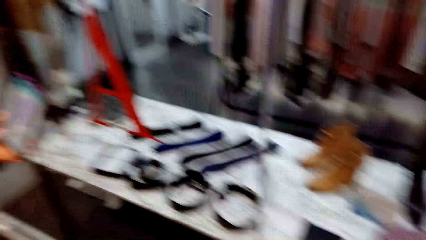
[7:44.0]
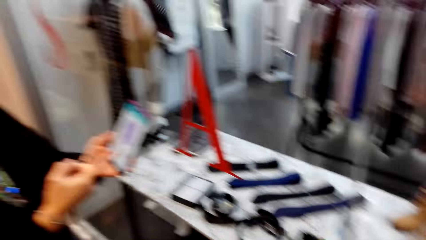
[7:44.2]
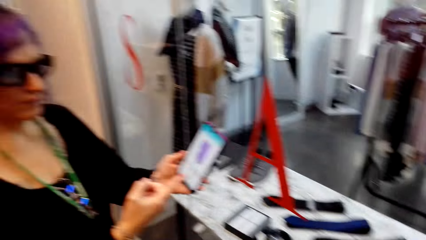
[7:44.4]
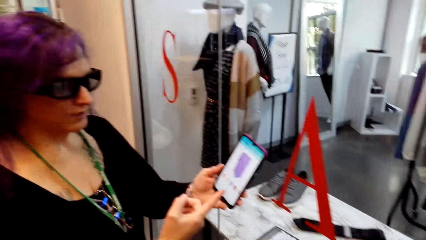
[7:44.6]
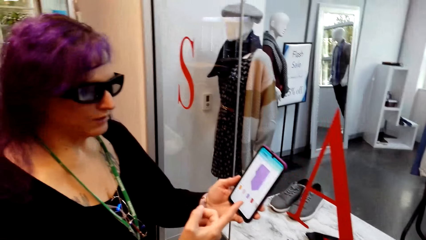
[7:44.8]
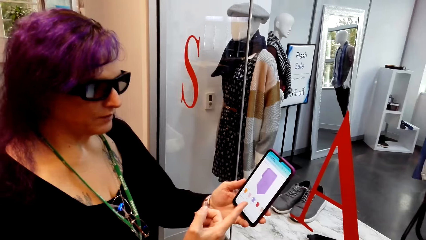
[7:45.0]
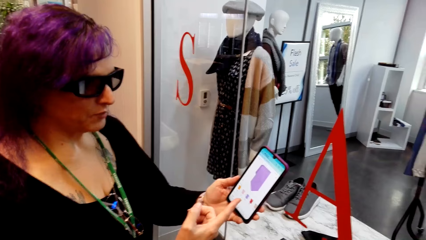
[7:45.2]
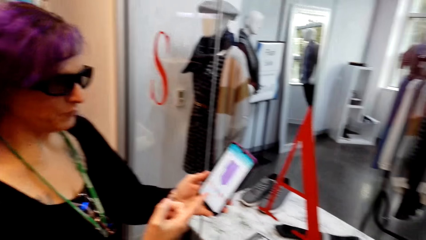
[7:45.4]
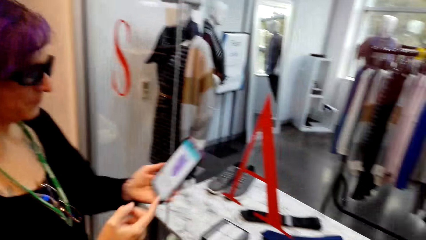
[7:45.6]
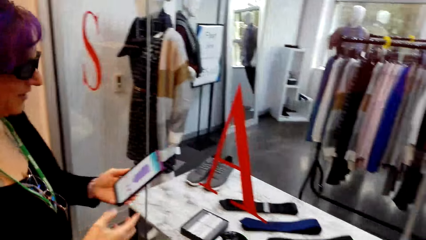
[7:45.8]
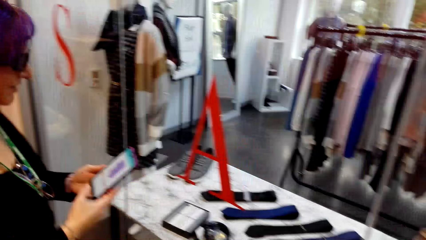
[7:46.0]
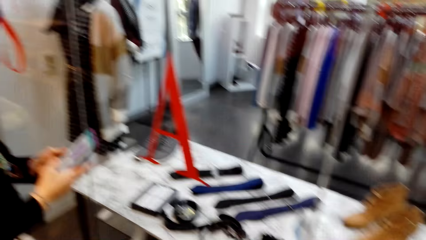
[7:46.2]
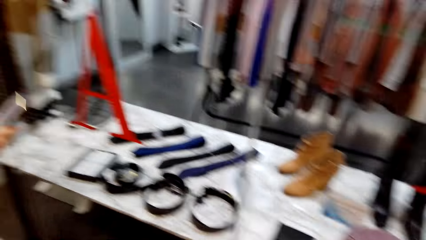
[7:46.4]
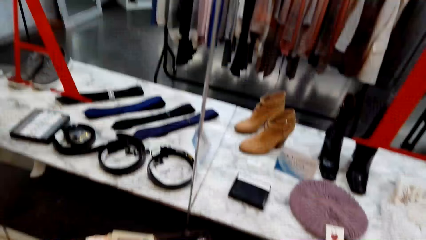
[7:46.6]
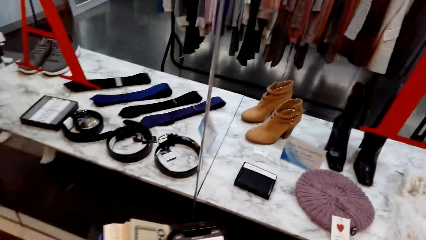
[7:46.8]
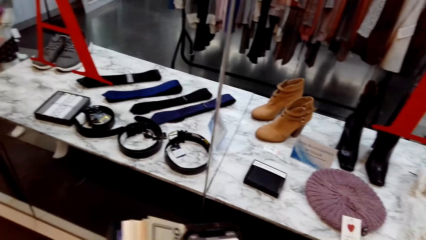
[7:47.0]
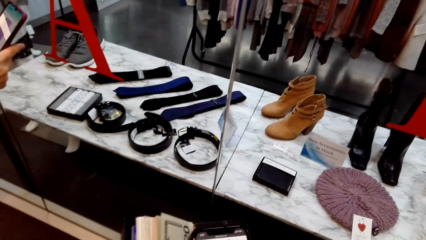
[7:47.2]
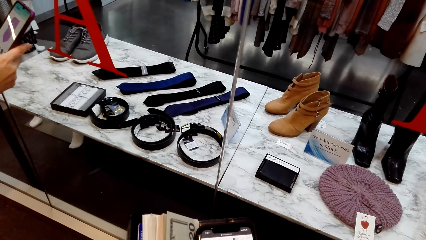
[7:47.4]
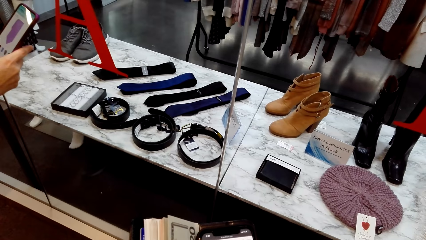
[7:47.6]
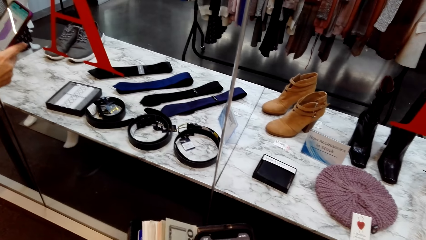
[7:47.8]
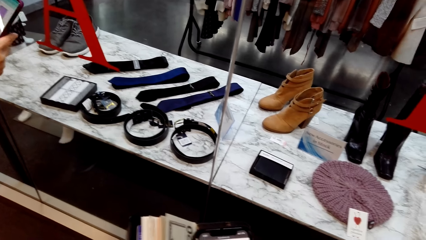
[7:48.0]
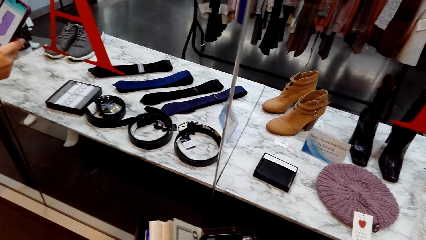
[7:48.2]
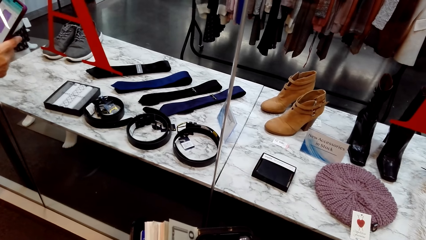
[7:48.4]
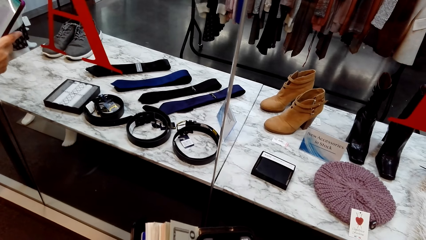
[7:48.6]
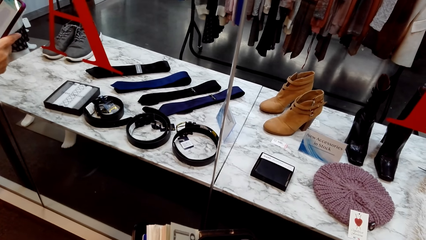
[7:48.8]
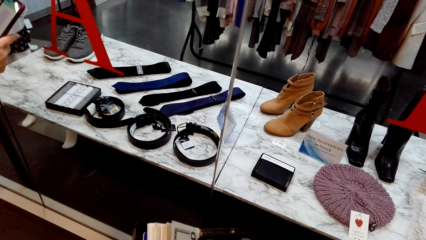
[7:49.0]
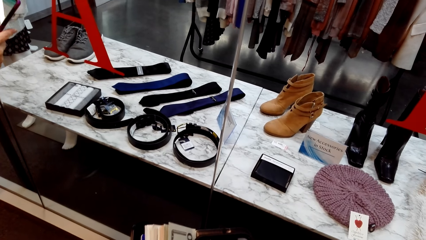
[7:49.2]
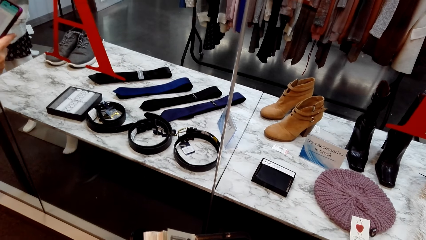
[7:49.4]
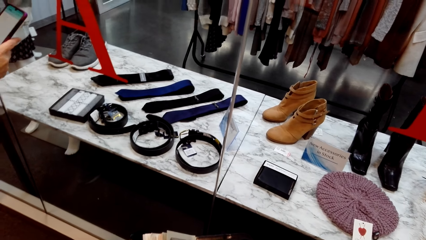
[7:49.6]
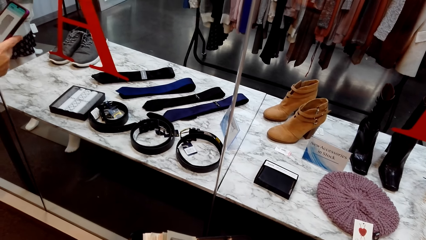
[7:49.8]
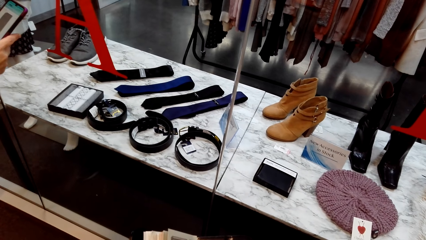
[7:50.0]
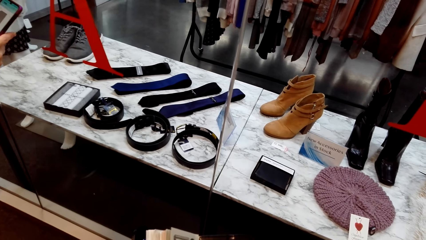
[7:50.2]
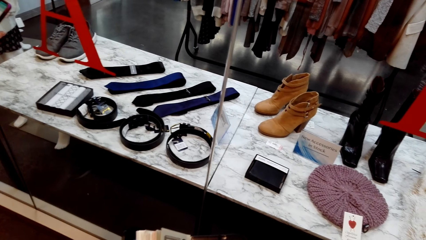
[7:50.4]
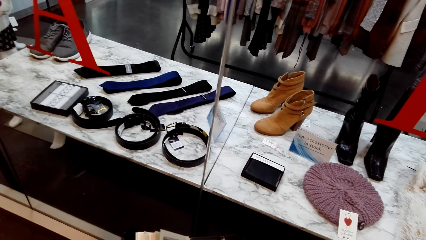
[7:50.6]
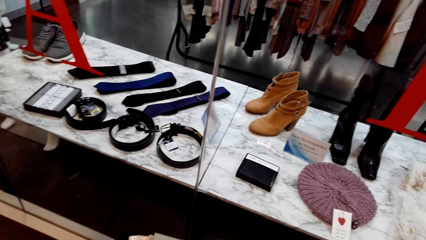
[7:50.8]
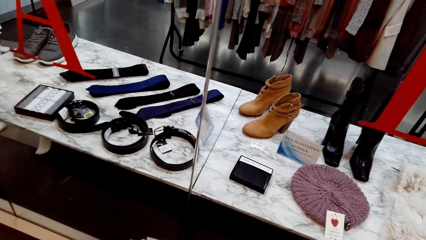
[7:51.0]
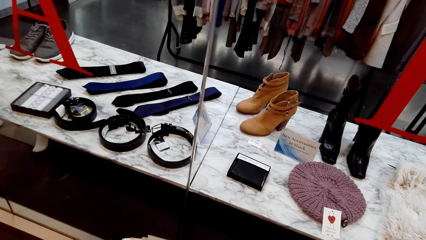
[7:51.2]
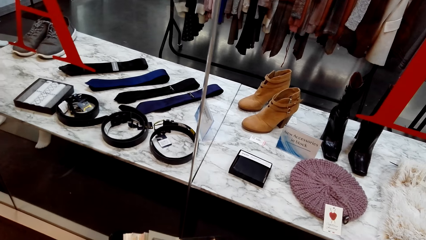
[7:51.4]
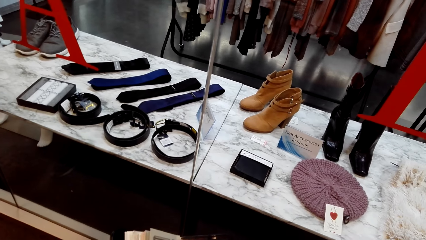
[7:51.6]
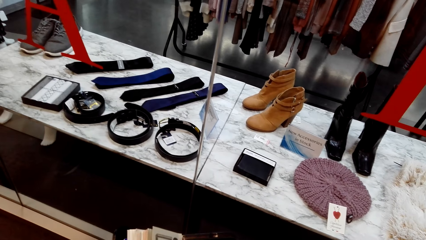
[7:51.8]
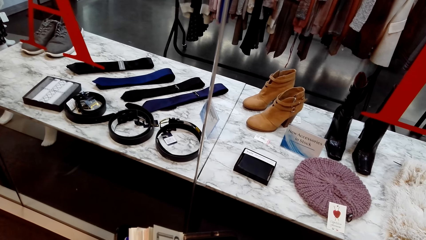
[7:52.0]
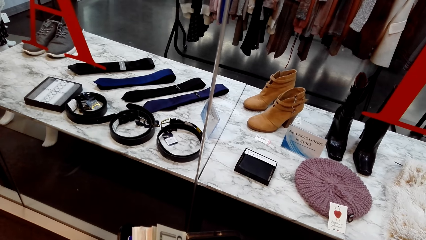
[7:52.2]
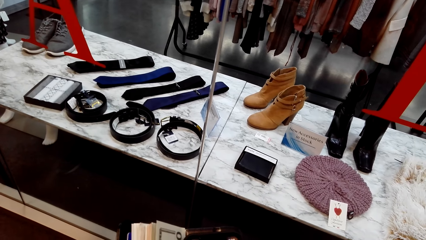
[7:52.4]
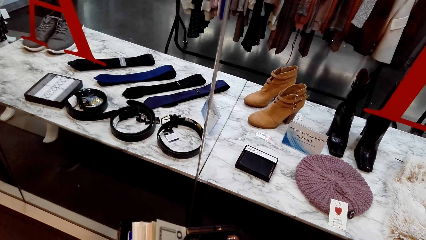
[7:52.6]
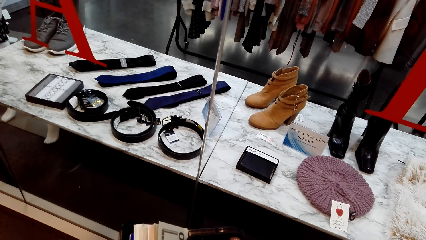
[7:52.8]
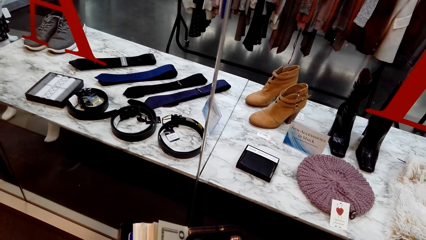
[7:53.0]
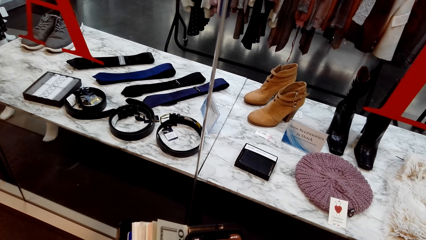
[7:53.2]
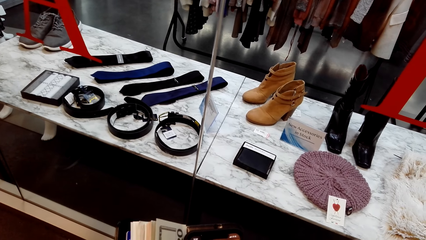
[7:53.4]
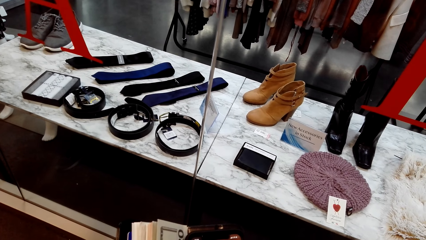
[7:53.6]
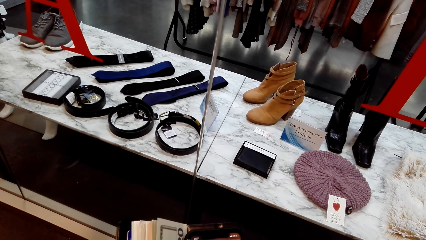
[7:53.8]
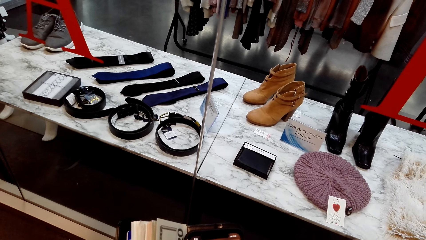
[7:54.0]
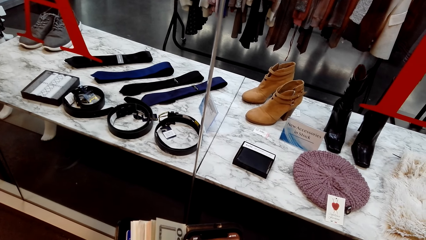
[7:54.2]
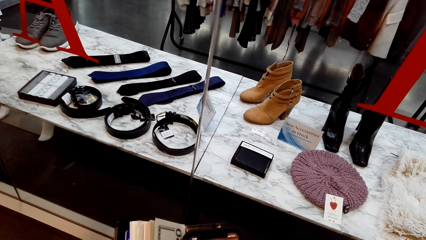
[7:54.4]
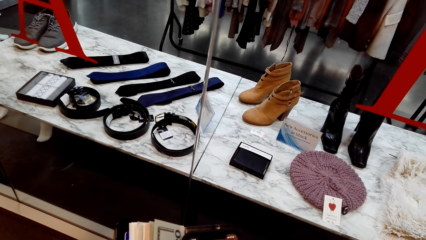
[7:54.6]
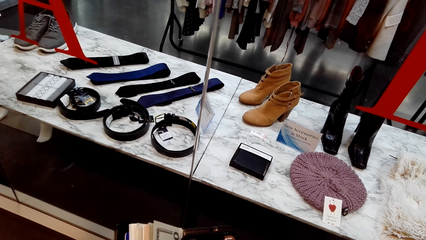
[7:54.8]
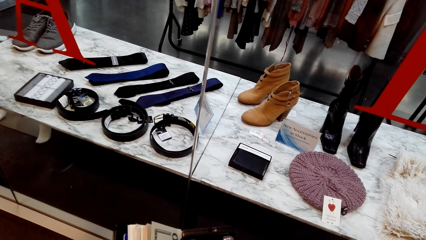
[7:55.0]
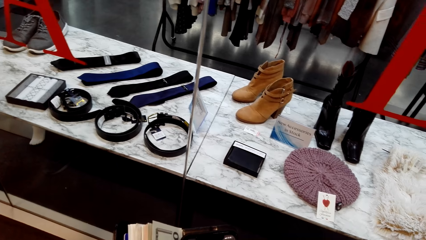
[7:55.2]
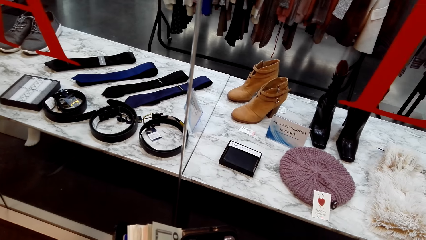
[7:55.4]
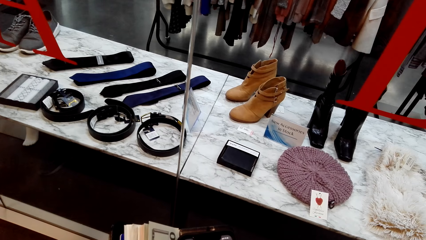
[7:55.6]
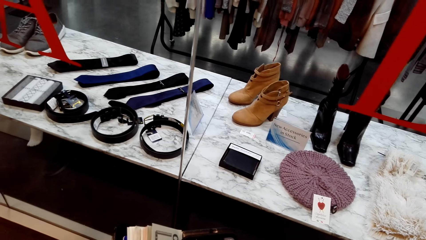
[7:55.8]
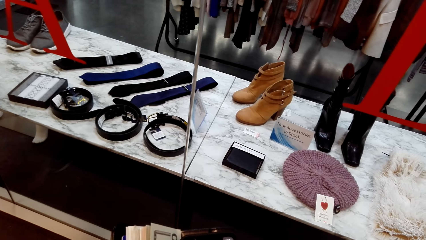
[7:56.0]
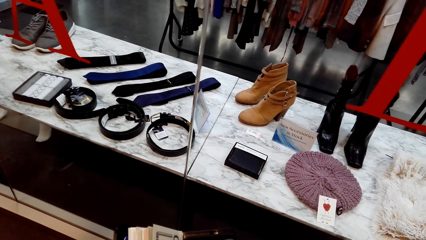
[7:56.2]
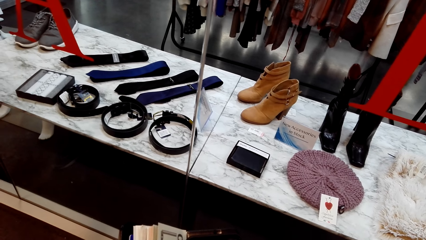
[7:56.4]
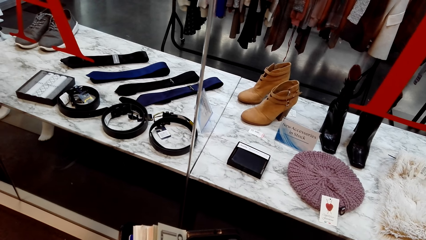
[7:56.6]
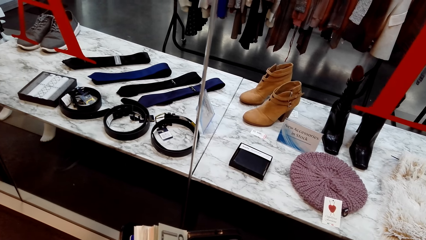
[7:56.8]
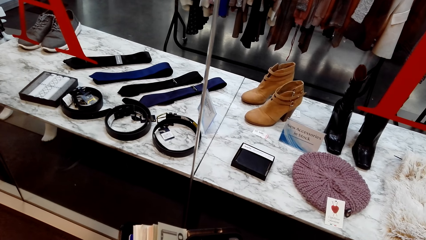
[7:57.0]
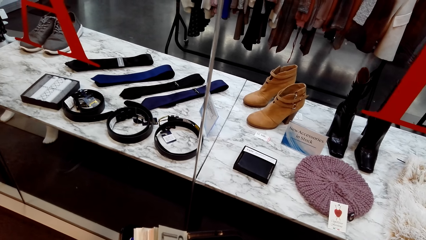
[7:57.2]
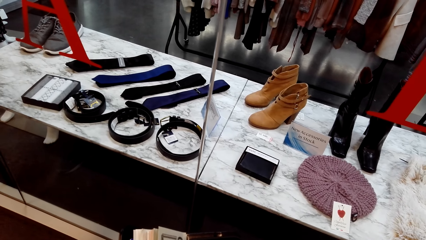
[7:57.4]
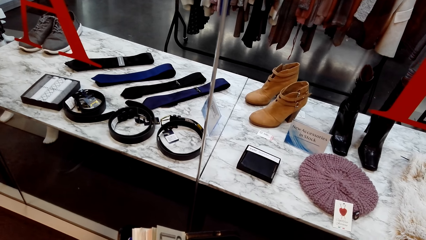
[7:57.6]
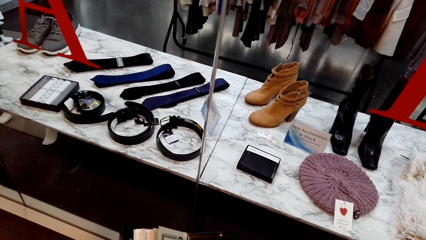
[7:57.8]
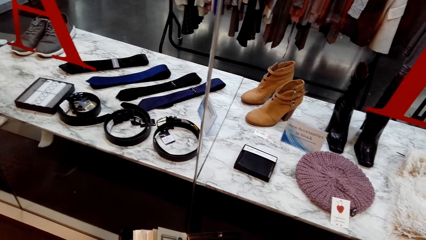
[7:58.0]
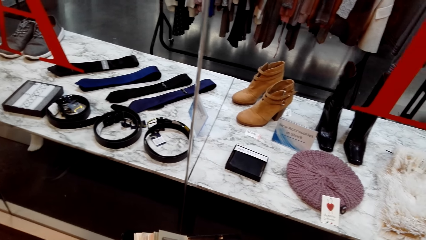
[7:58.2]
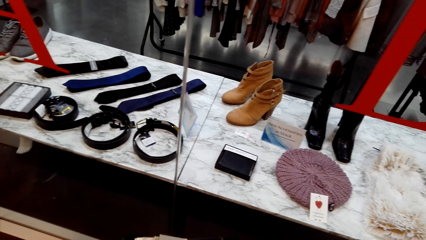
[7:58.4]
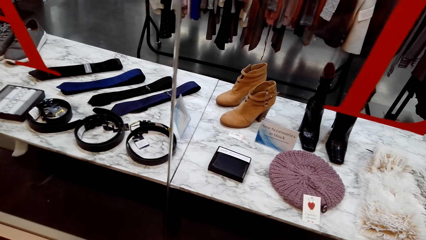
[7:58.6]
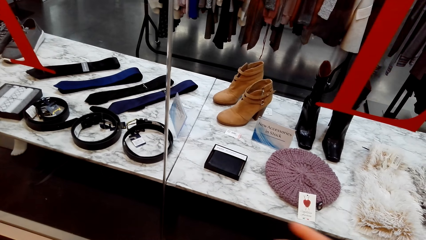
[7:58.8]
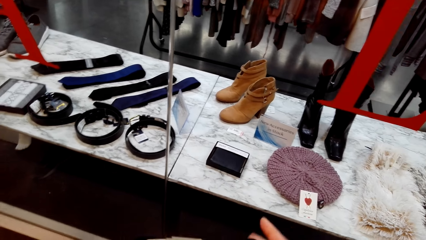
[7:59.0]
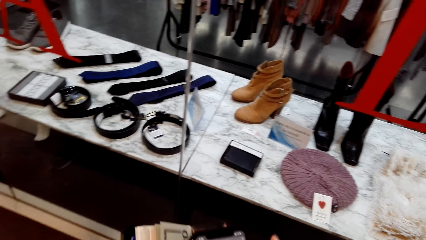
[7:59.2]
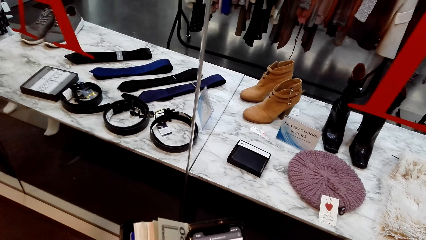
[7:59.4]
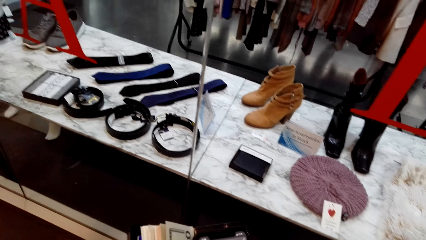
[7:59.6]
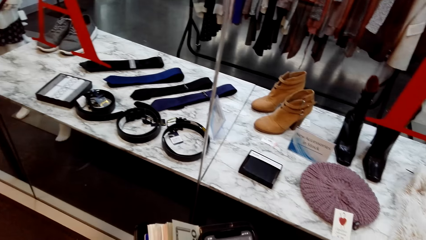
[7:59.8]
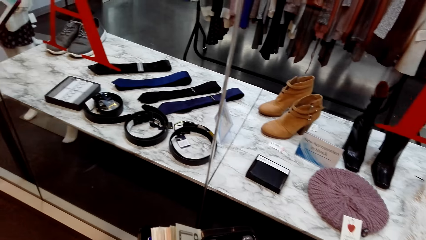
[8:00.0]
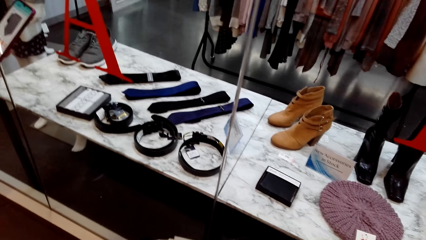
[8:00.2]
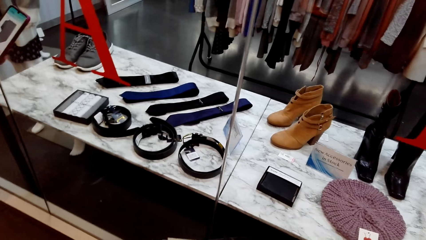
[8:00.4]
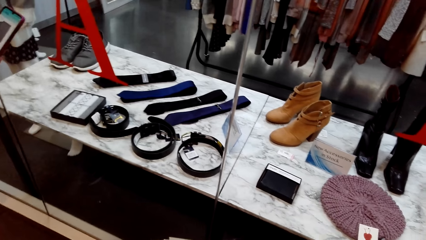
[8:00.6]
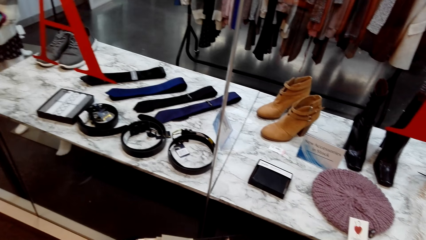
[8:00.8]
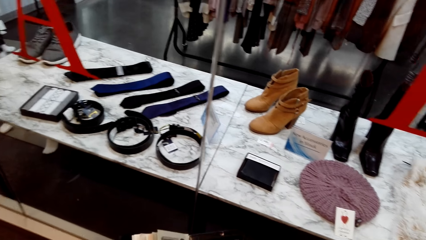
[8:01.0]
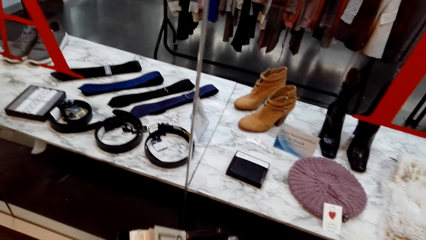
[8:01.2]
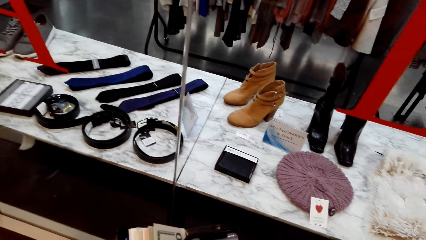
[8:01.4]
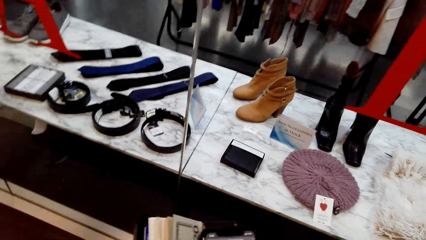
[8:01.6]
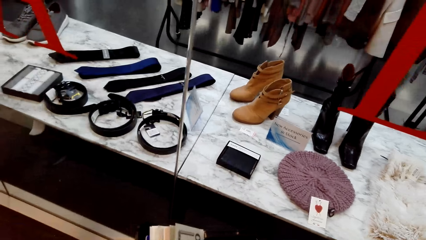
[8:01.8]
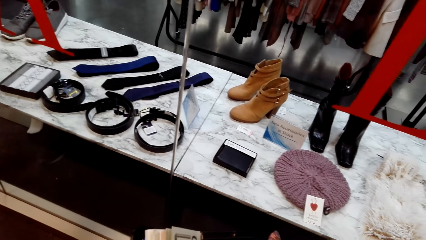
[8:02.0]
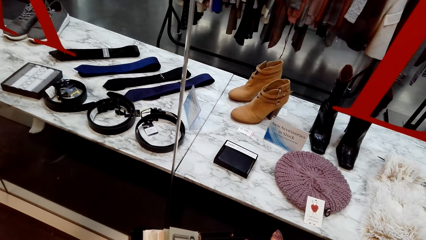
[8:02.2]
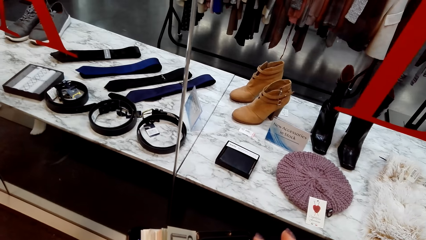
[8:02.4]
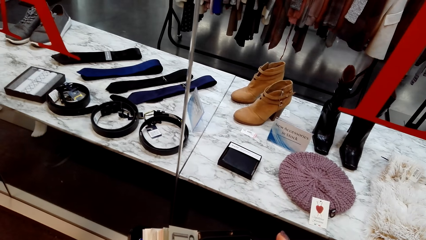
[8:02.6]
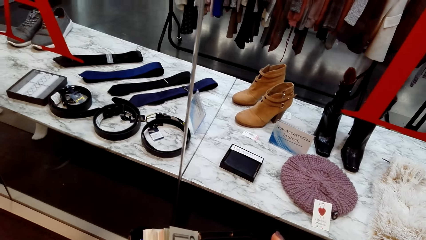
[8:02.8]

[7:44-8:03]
The camera wearer stares at a woman. They use the phone. The lady shows the phone to the camera wearer. The camera wearer scrolls the phone.
